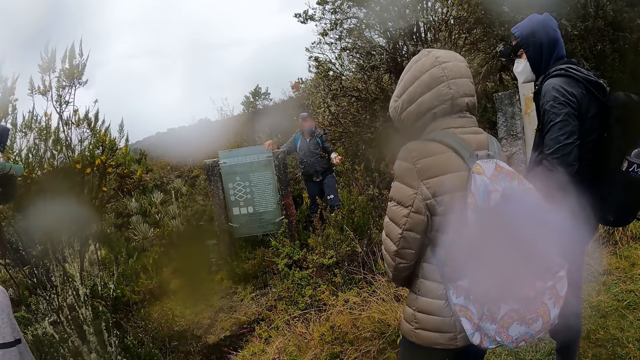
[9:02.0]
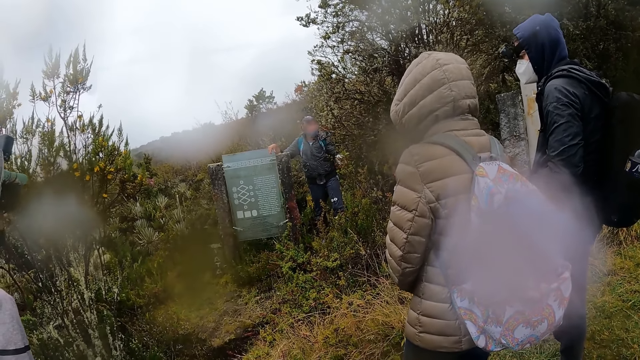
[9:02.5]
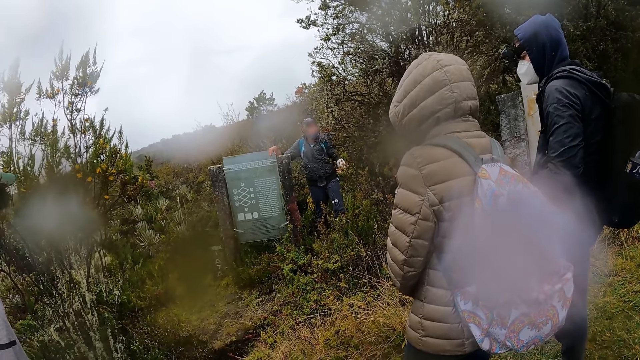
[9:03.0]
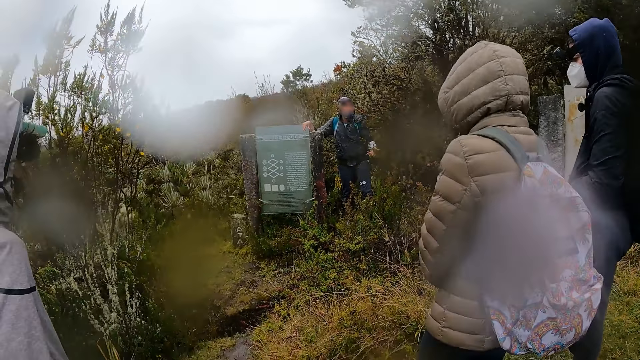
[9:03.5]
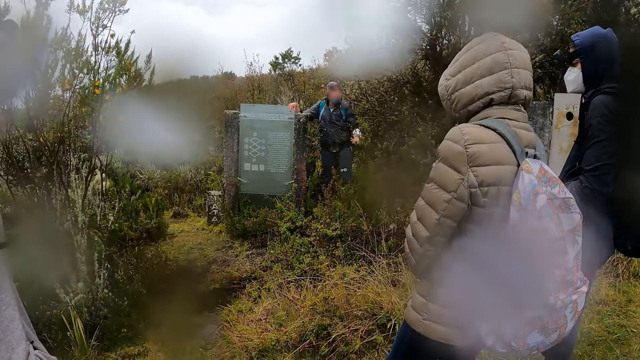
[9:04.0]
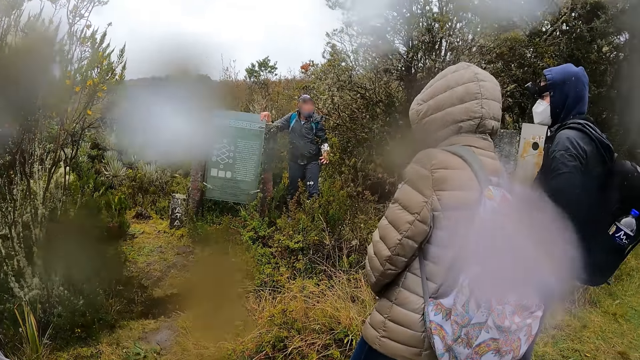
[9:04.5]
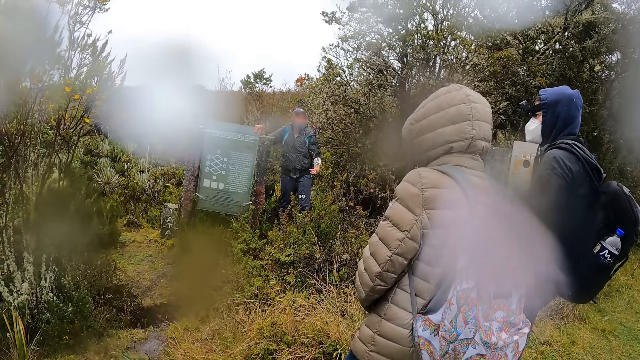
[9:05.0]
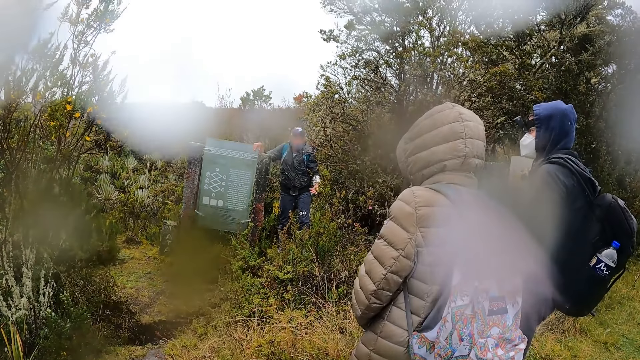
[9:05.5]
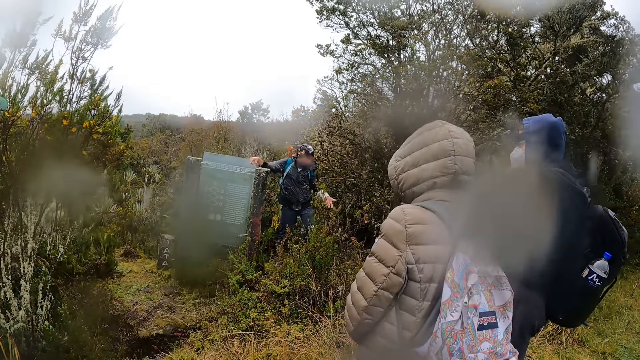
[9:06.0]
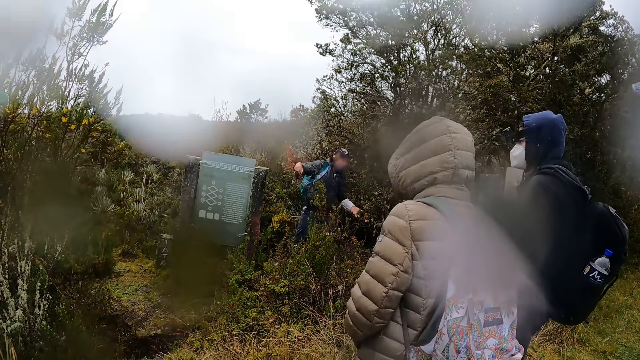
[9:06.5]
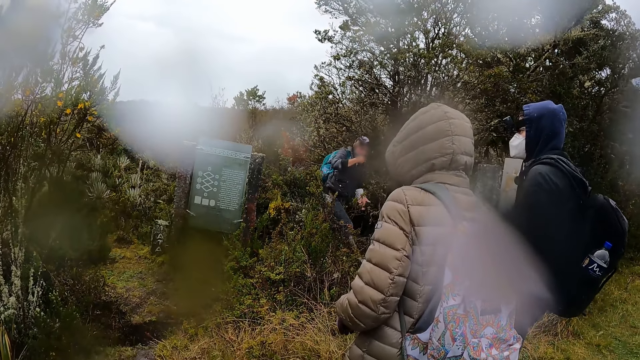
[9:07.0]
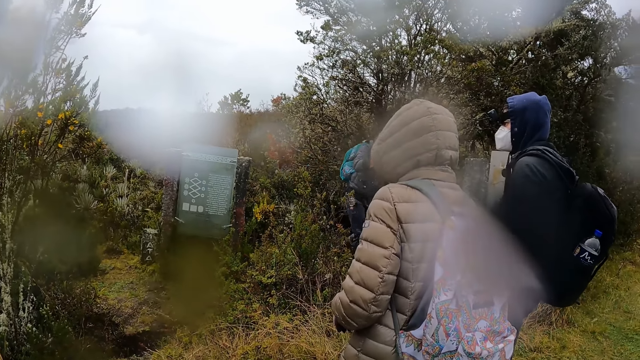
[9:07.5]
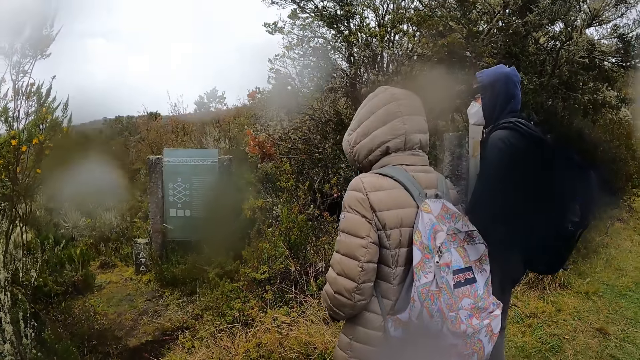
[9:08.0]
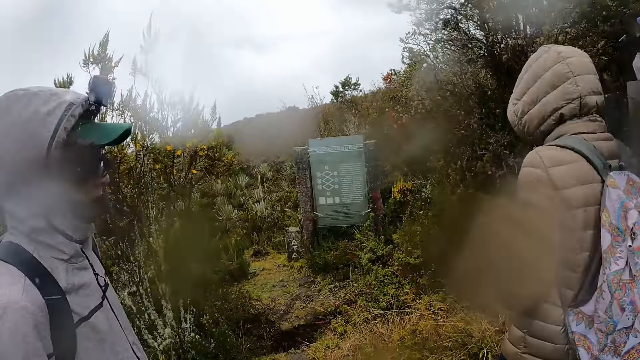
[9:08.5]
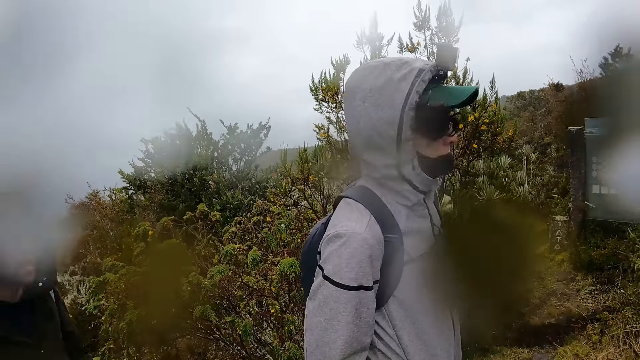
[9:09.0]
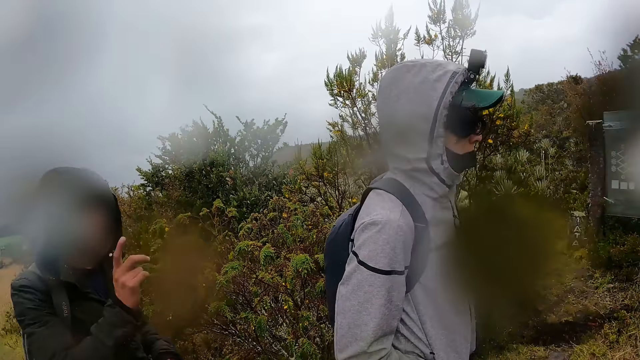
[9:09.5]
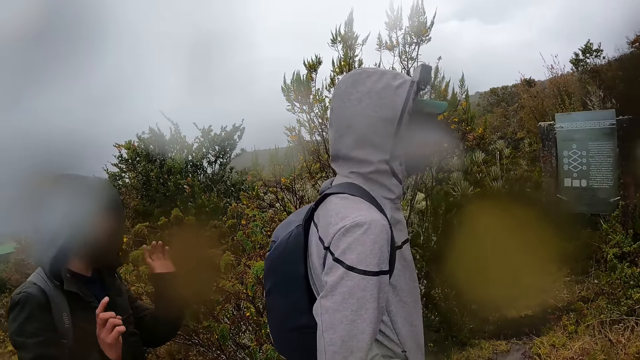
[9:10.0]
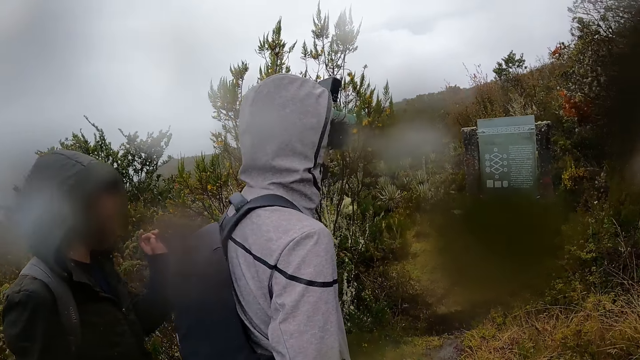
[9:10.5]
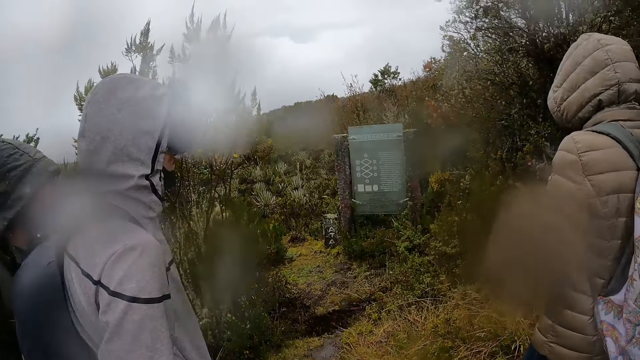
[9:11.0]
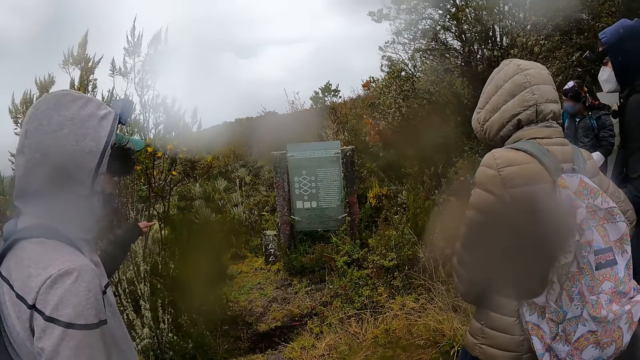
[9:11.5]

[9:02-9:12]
The camera wearer looks around the forest. A man converses with the team. He walks around the boards. The camera wearer looks around the forest. Another man interacts with the group of people and gestures with both hands. The other man converses with the camera wearer.

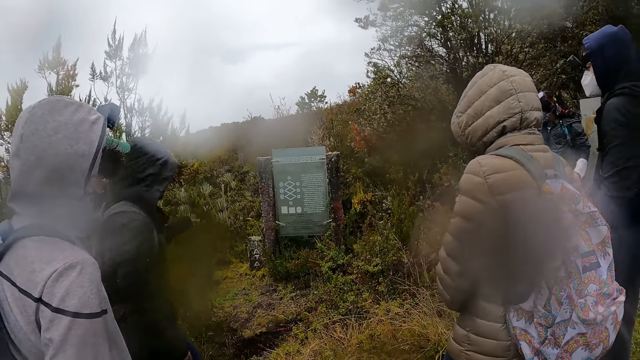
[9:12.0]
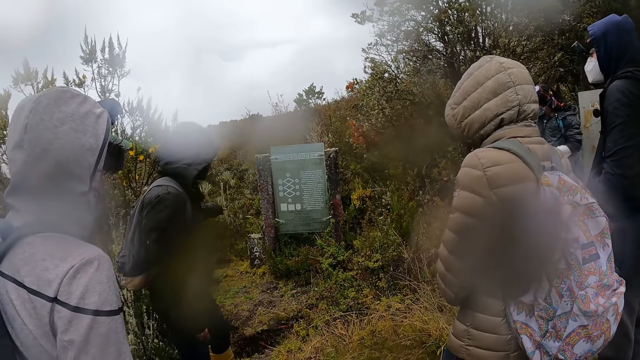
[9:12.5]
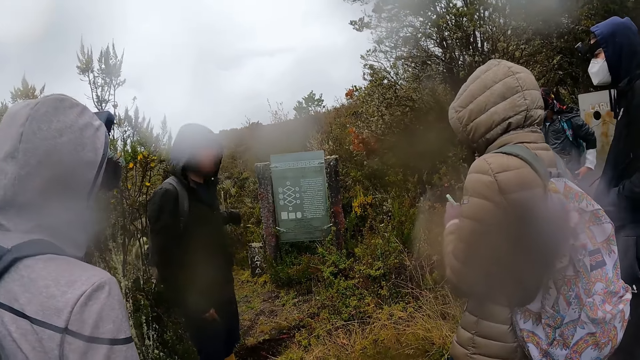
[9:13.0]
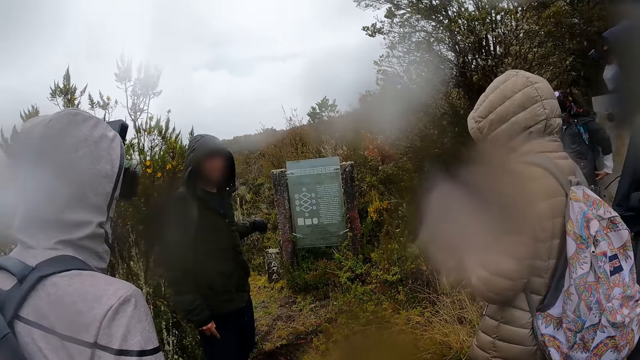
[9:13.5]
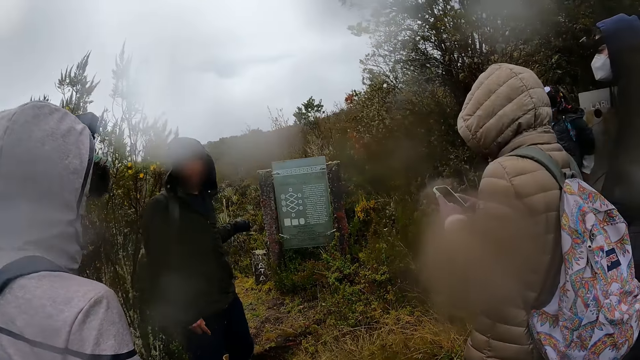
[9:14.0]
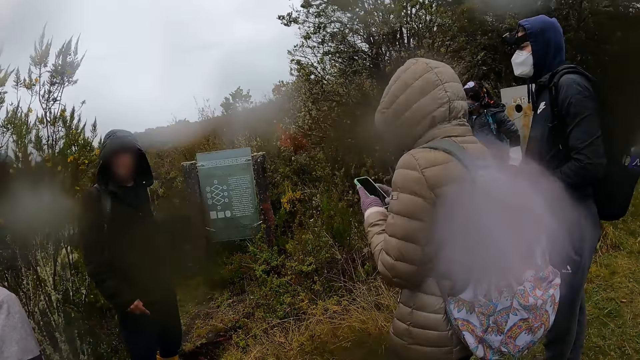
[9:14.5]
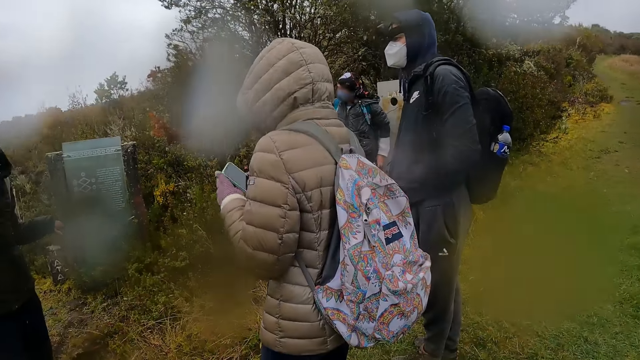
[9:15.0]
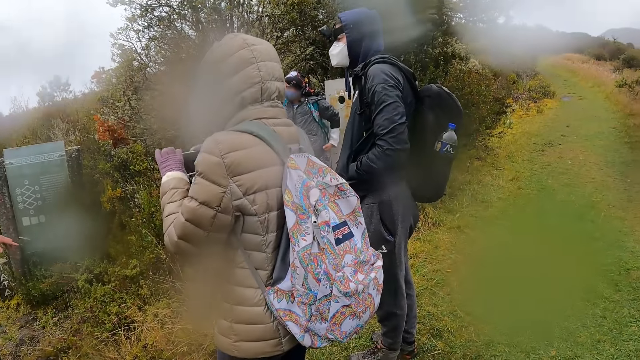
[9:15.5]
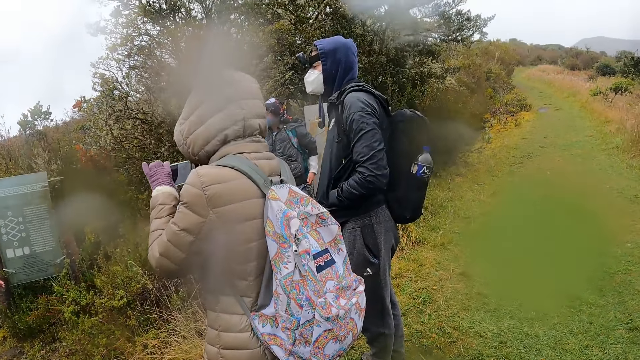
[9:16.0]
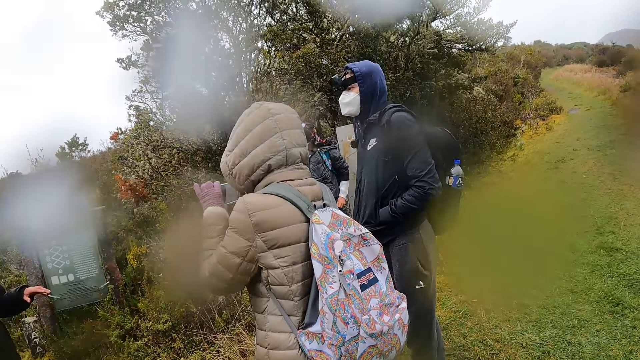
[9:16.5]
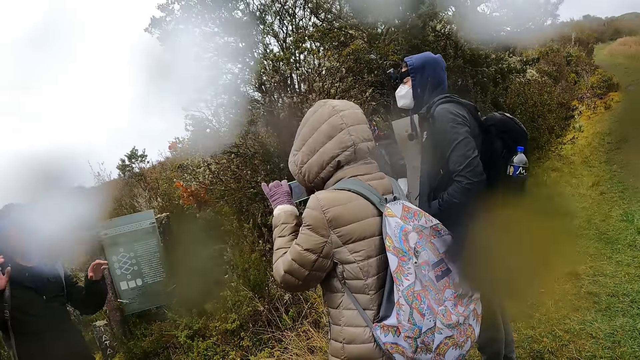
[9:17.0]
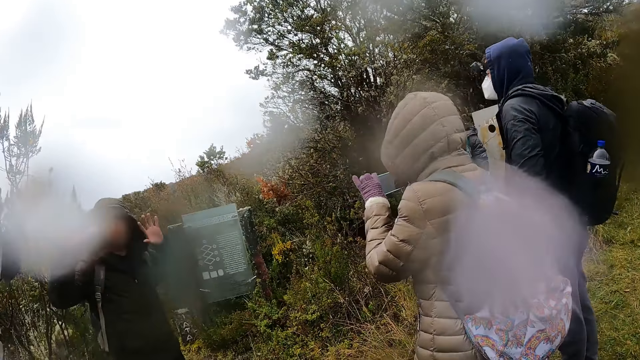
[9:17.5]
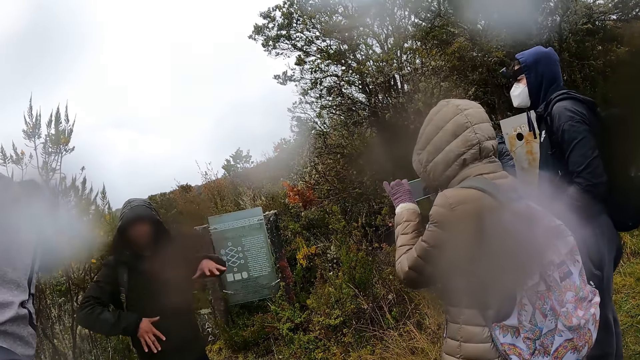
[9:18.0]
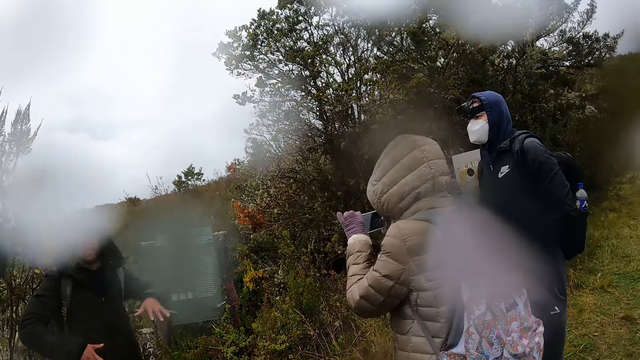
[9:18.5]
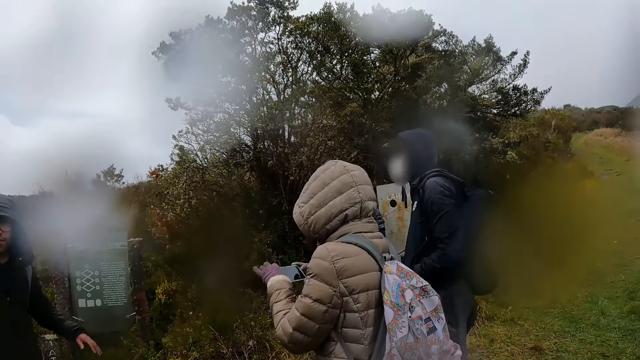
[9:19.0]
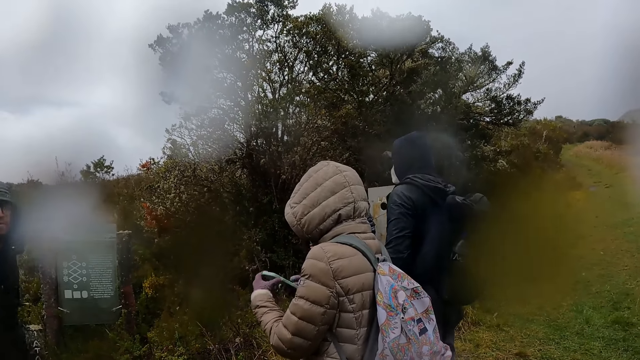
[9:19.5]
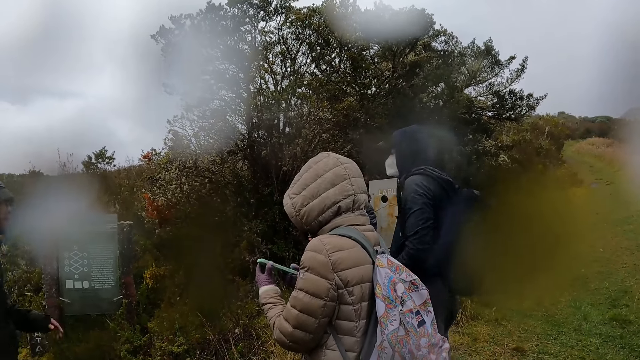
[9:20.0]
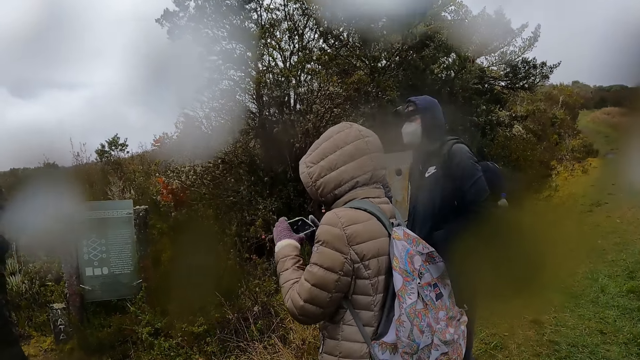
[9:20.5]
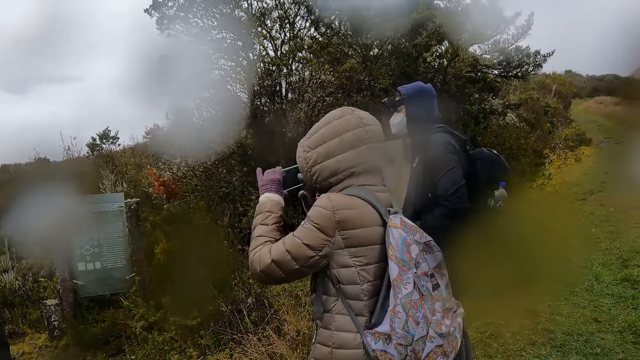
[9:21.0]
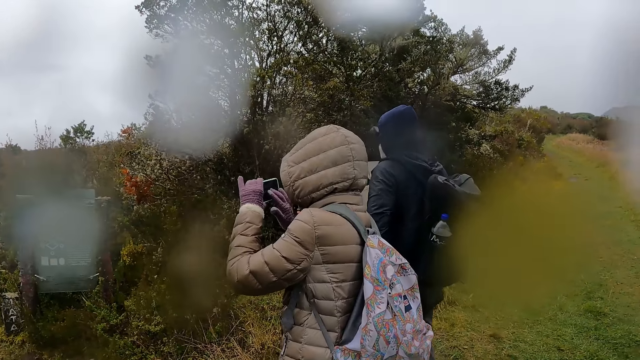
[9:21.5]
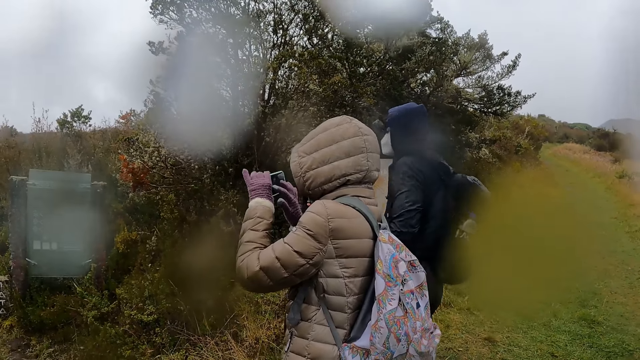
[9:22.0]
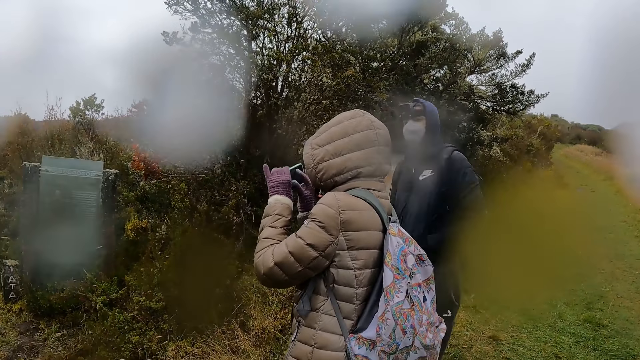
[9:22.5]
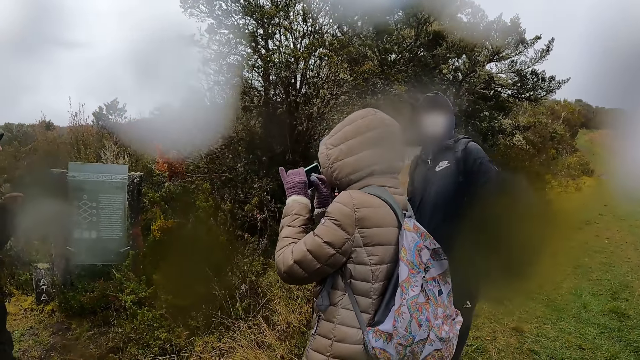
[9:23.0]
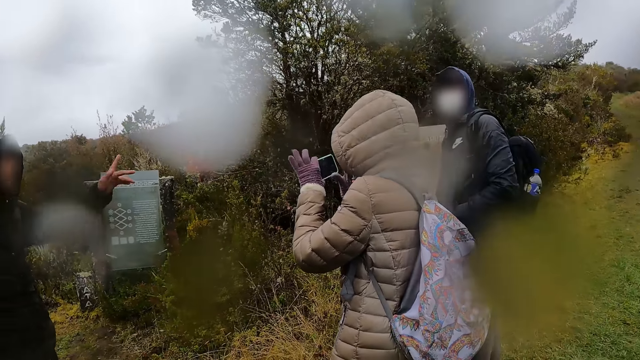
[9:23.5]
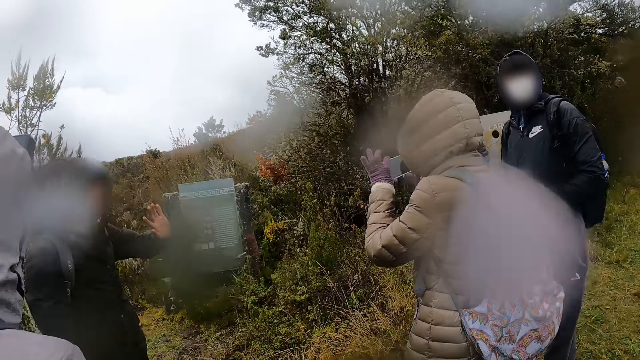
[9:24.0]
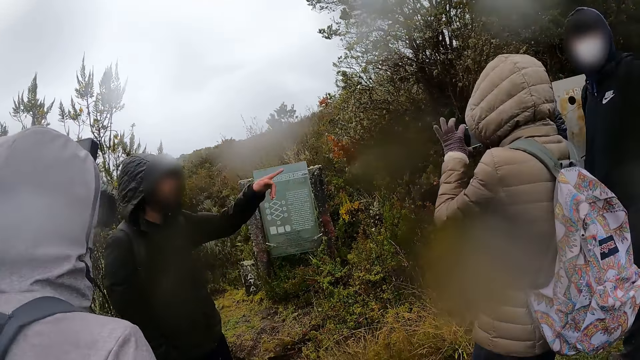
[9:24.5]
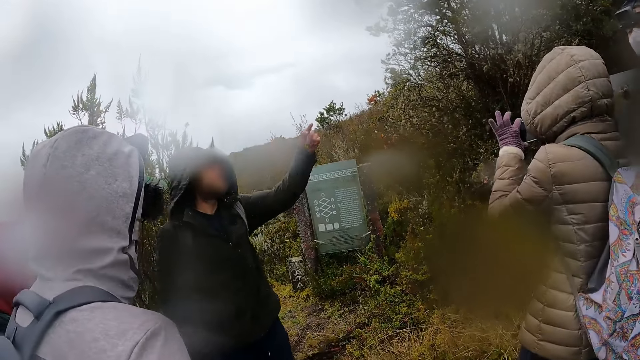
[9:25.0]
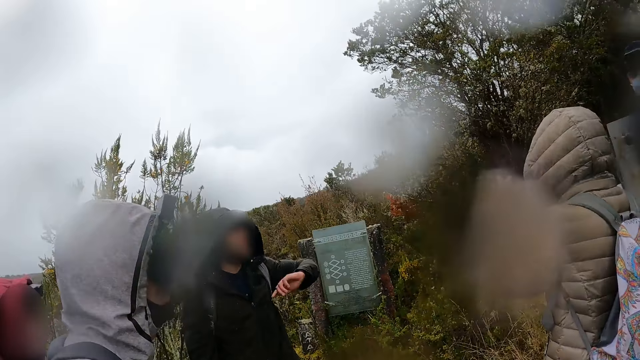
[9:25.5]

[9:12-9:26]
The camera wearer looks at the boards. A woman operates a phone with both hands. A man converses with the camera wearer. The camera wearer looks around the field. Another man takes a photo of the information board with a phone. A third man gestures his hands. The second man flips the phone. He takes a photo of the information board with the phone. He operates the phone. The third man gestures his hand.
